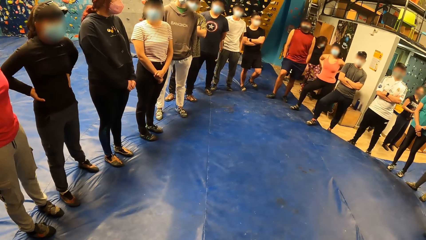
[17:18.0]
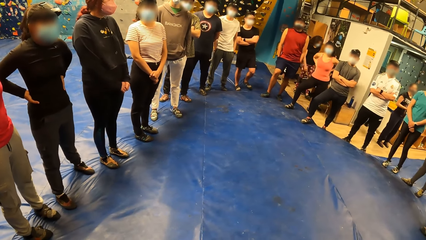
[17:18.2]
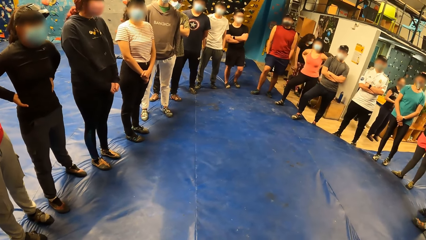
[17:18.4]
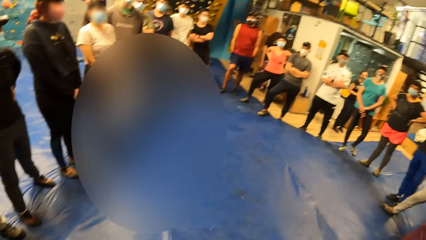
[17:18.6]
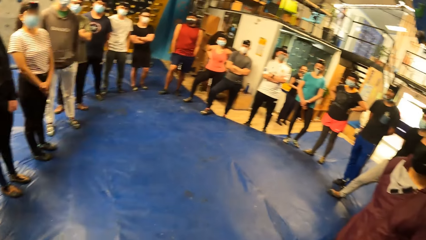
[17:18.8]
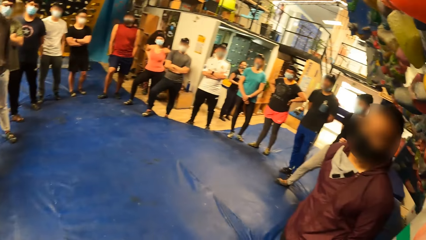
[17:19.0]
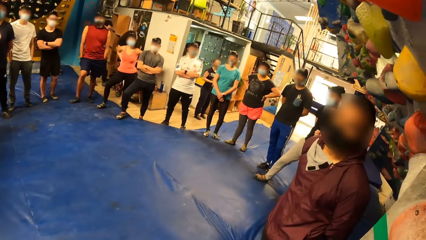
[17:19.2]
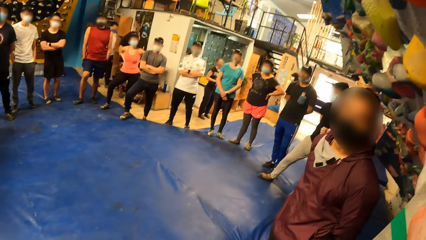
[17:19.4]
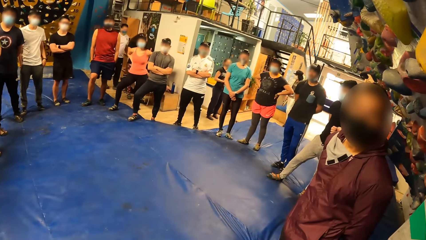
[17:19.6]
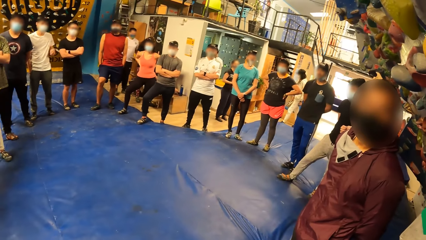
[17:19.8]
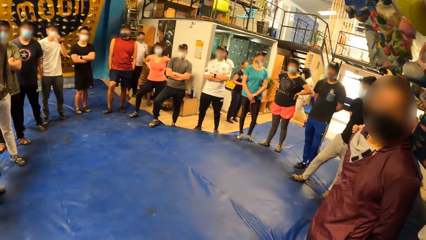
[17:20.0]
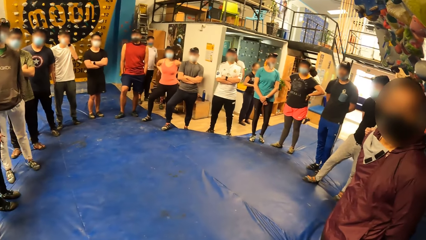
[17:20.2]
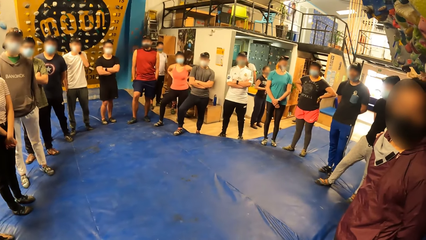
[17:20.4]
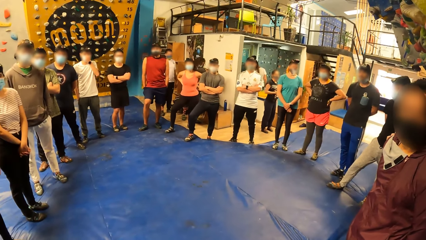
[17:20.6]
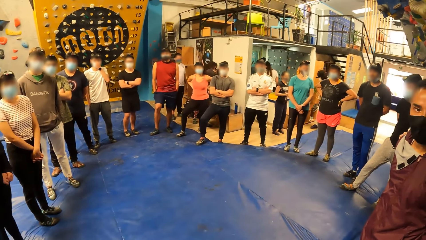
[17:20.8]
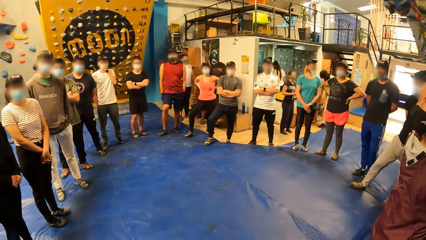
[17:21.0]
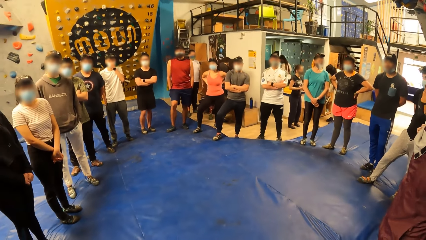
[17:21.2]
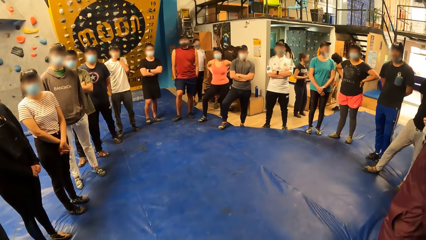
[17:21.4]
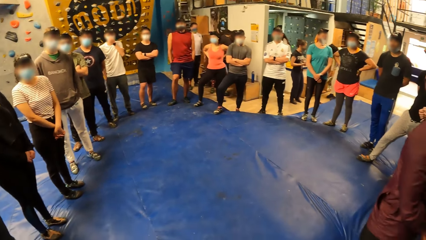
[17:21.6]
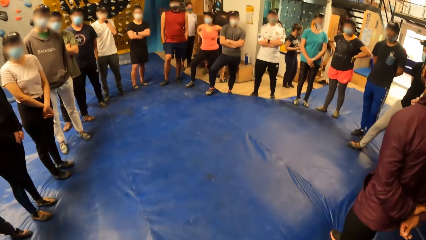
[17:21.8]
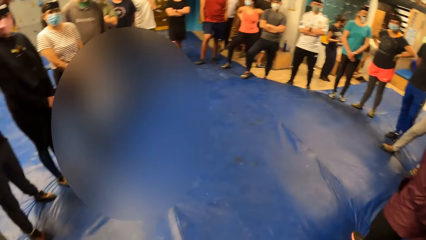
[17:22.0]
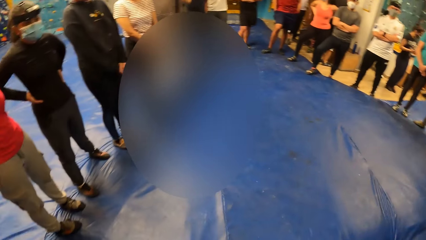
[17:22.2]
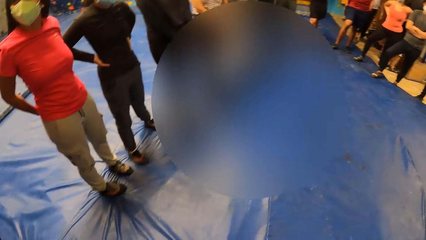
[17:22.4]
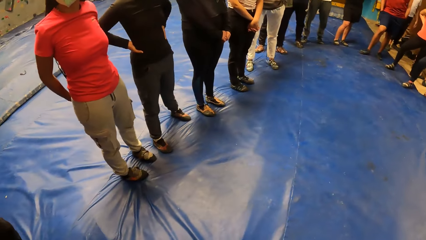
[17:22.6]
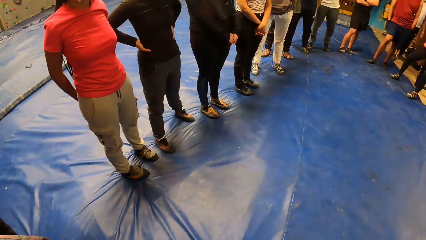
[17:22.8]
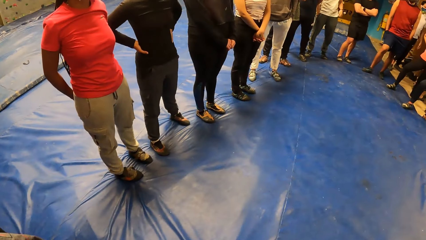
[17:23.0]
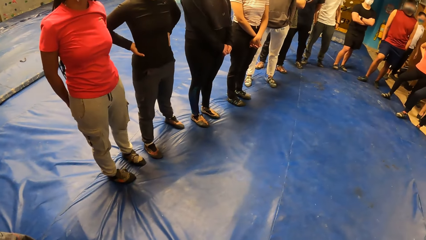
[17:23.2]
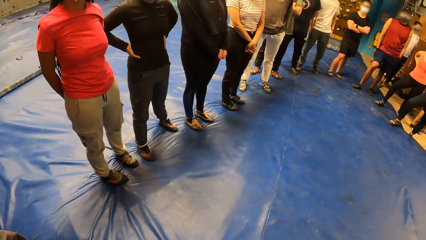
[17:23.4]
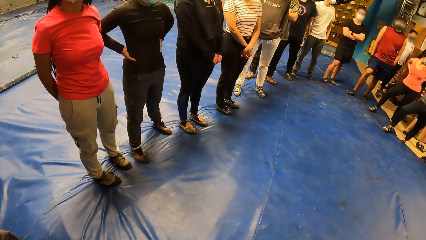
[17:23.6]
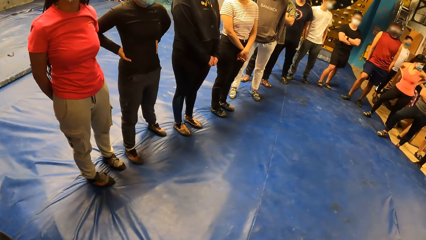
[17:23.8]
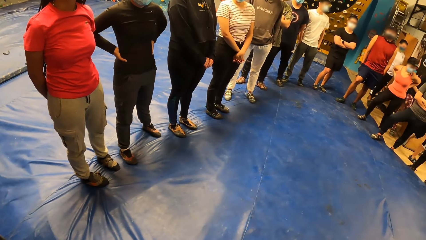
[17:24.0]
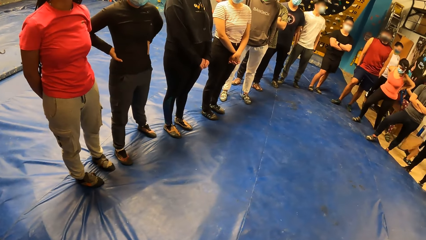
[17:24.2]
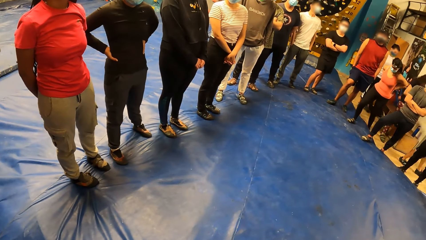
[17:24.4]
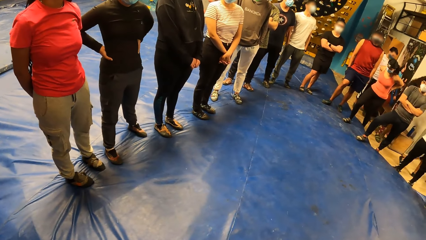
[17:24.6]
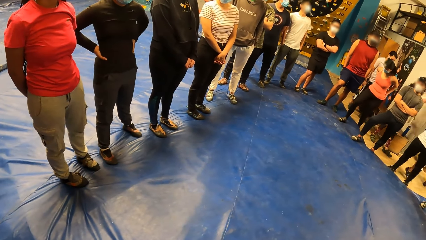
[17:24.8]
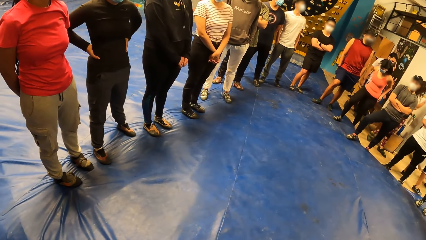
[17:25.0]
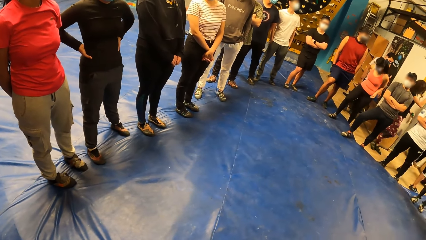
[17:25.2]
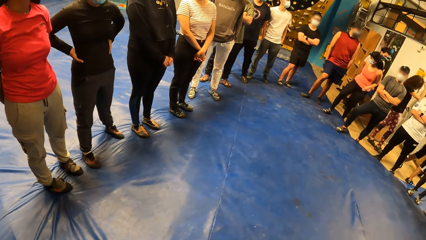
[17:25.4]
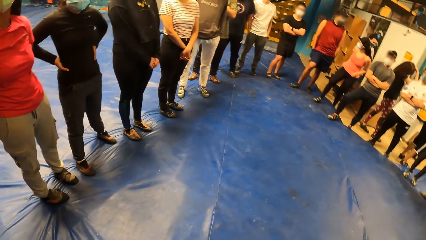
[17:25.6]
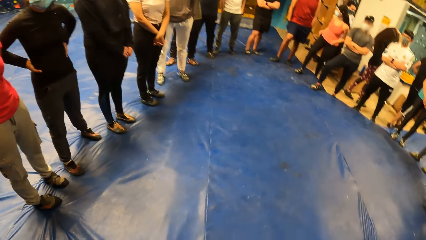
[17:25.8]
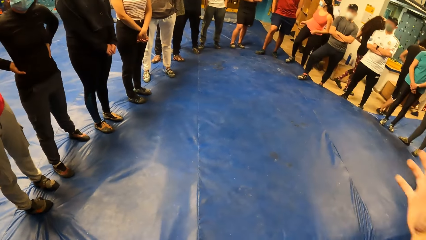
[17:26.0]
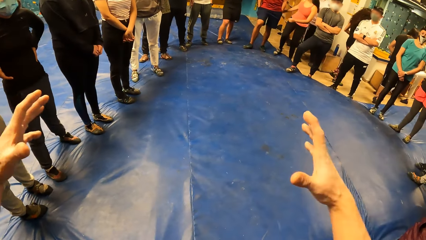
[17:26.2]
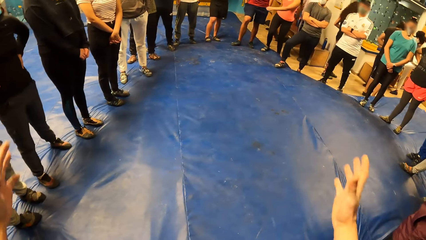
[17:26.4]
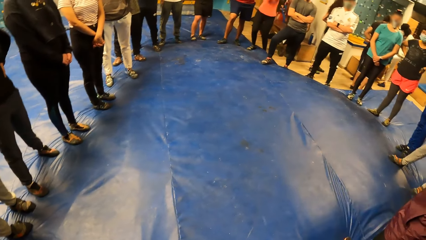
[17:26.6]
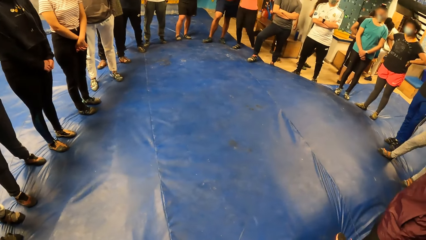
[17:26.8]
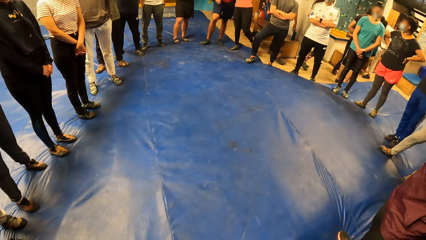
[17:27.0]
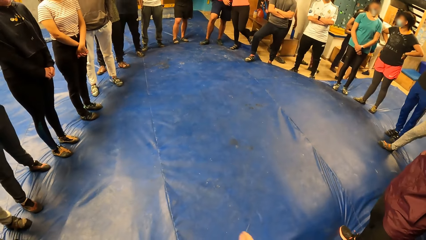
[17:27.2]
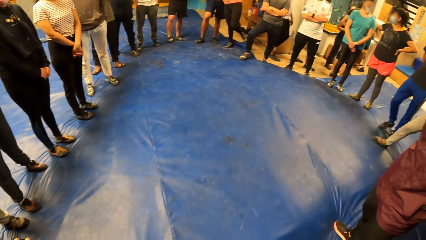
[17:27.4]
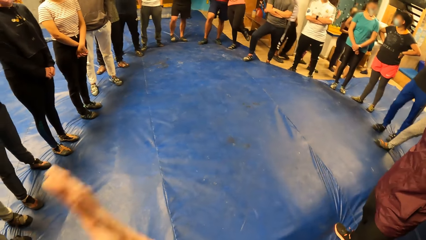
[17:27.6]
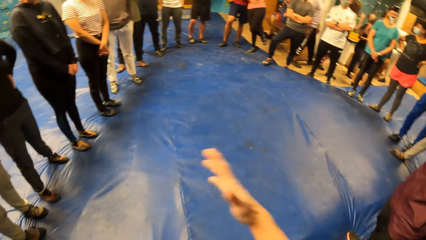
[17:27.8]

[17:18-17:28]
The man converses with the camera wearer. The camera wearer instructs the group of people.

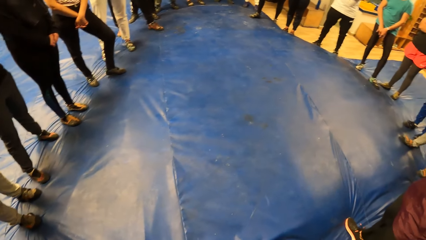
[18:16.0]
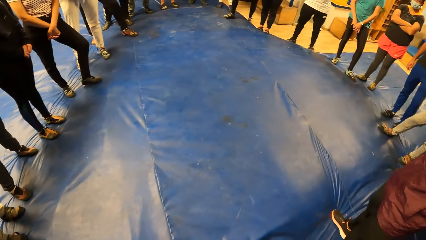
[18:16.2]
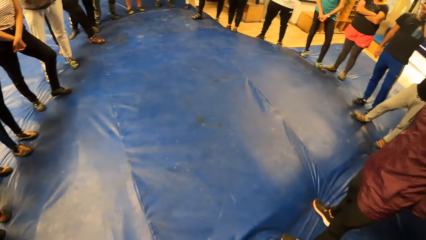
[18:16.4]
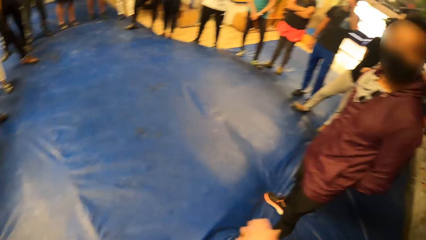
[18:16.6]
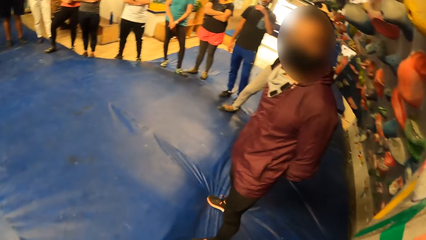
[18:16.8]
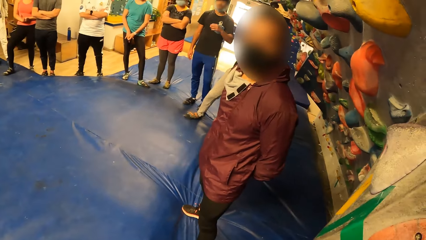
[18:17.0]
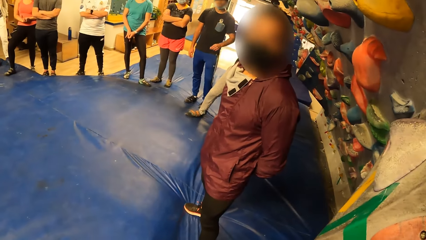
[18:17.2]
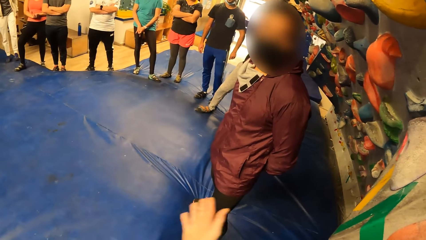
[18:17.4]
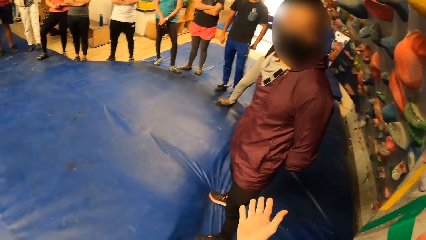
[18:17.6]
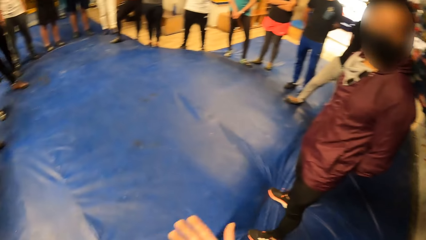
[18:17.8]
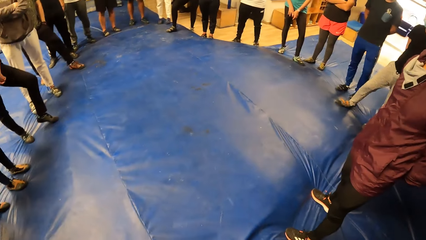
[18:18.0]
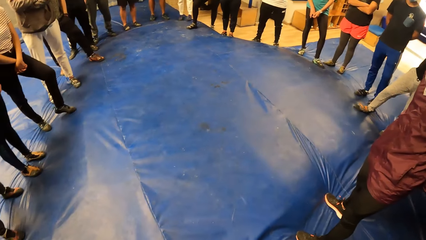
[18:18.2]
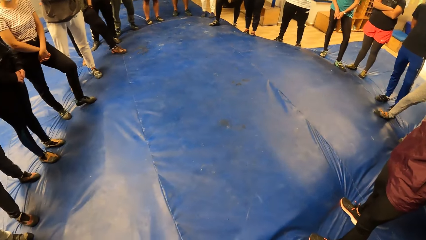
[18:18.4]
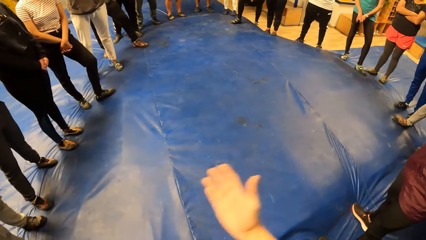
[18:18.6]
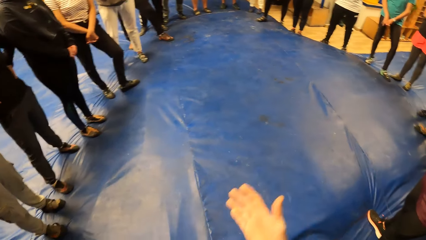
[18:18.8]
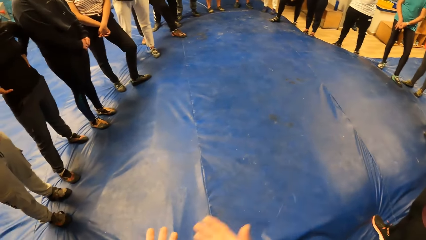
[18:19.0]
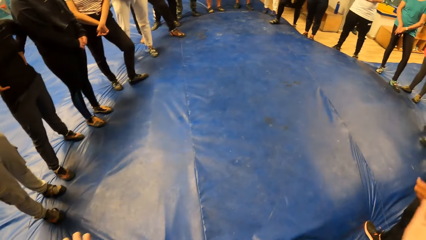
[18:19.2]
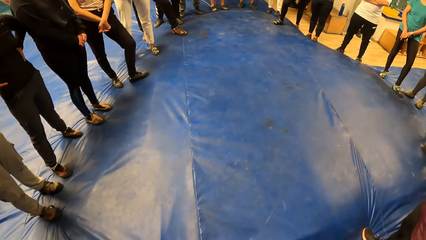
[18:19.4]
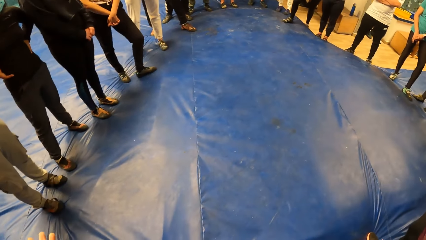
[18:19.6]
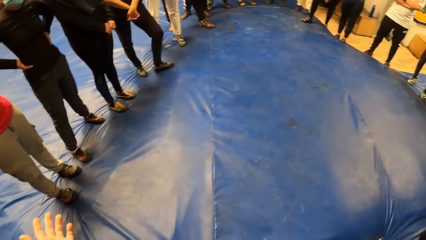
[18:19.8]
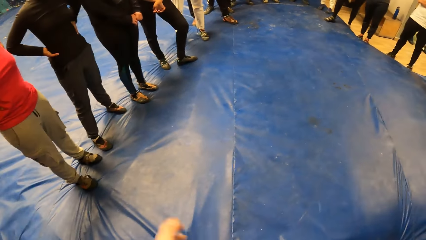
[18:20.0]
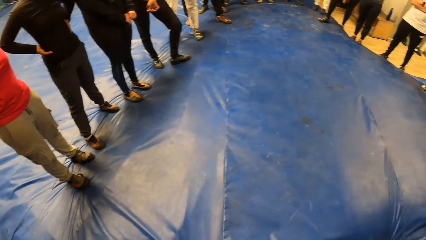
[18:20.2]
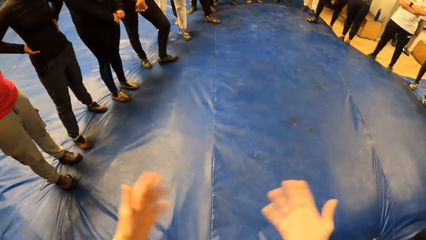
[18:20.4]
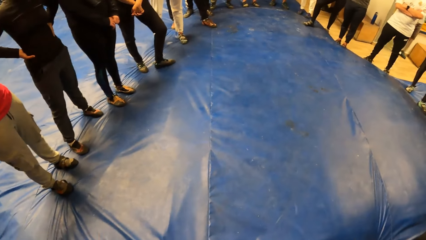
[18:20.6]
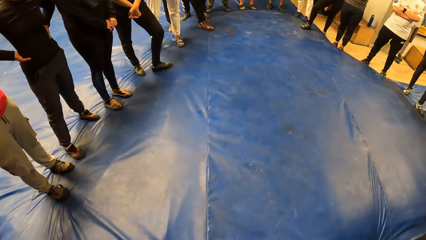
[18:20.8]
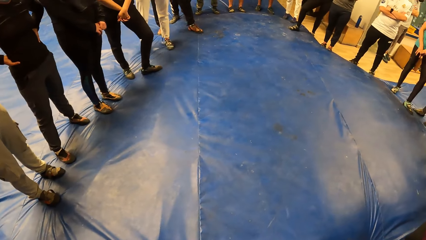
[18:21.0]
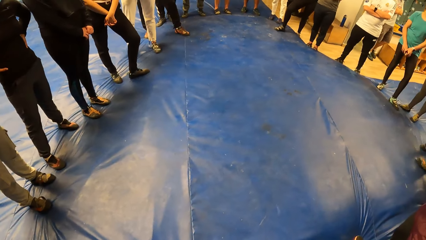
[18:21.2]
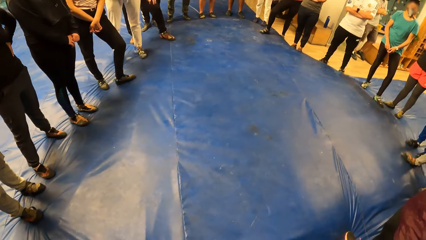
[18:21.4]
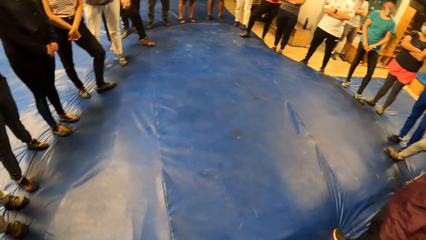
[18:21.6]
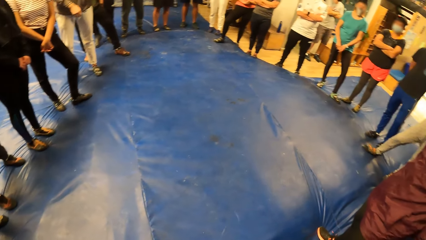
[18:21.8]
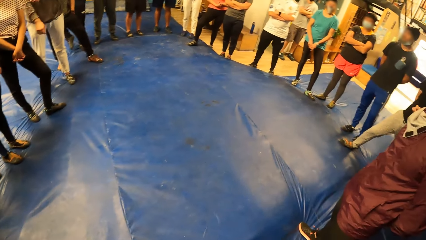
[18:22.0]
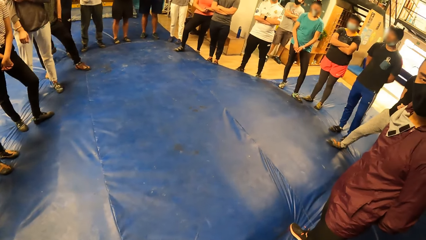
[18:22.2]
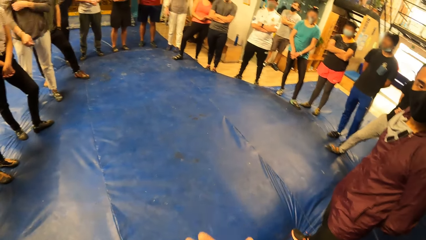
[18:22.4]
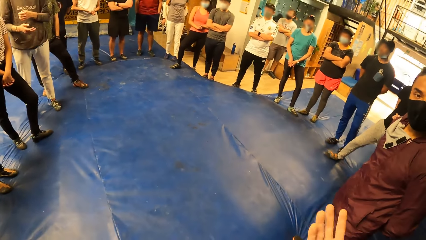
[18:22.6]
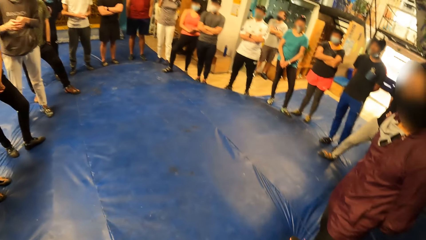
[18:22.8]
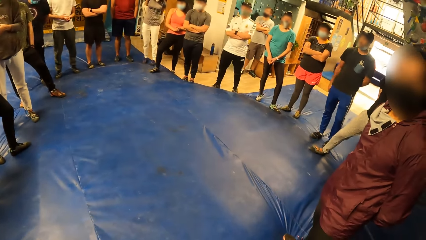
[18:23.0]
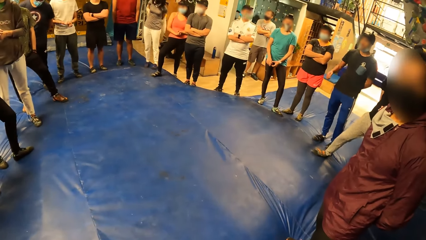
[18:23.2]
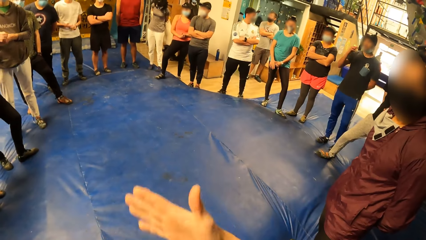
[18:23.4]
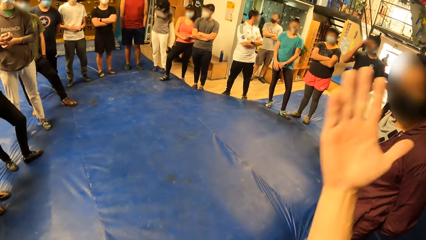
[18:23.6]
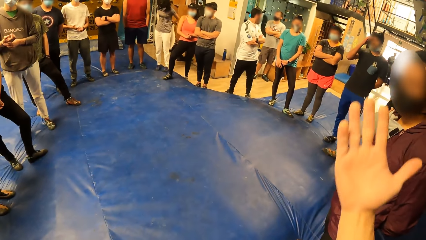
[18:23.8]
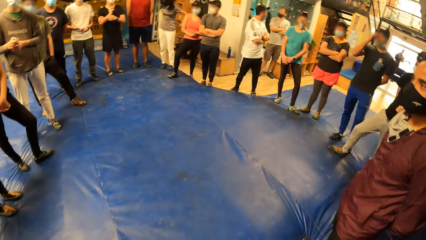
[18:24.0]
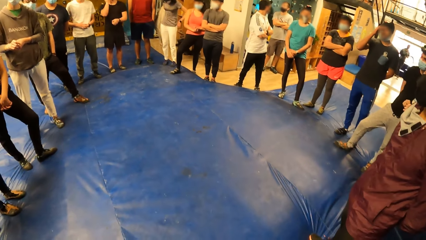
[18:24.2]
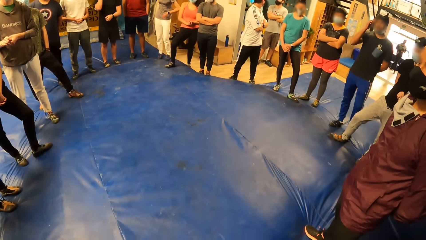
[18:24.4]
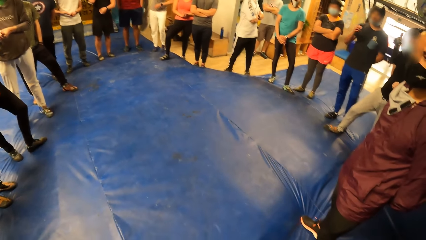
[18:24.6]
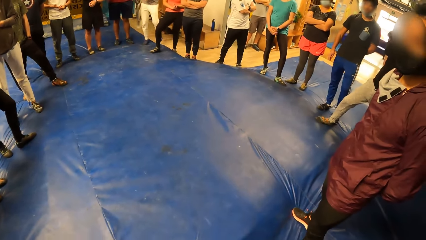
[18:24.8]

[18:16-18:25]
A man nods his head.
